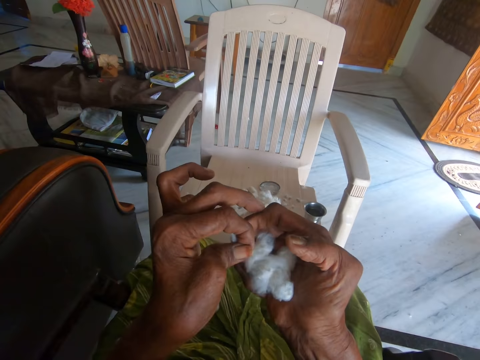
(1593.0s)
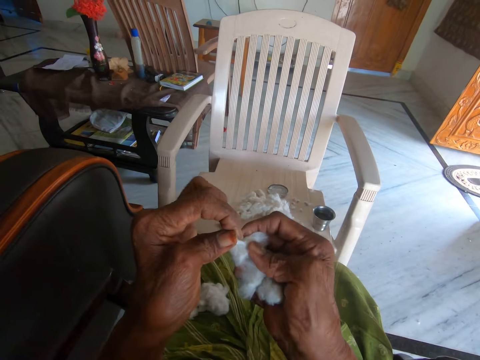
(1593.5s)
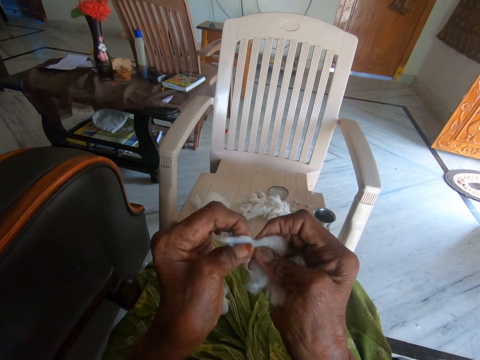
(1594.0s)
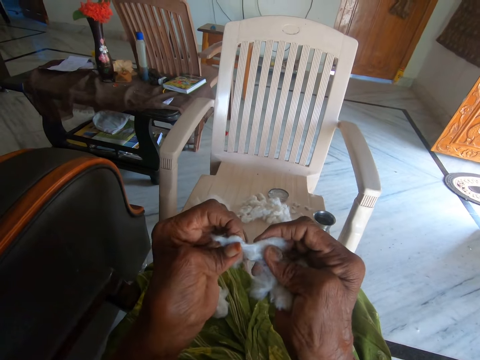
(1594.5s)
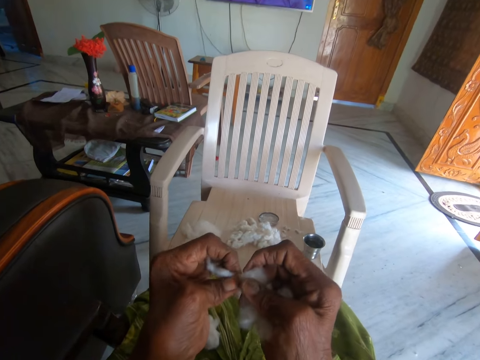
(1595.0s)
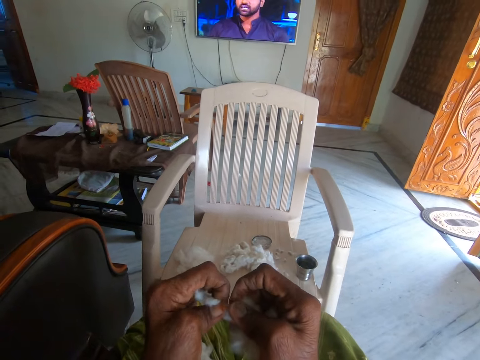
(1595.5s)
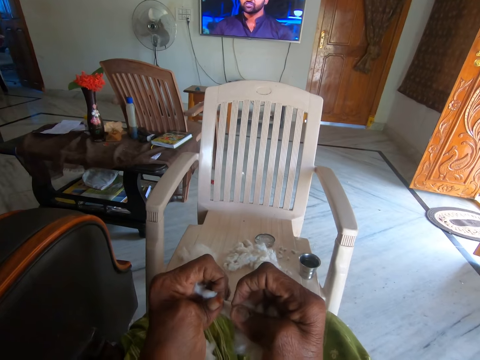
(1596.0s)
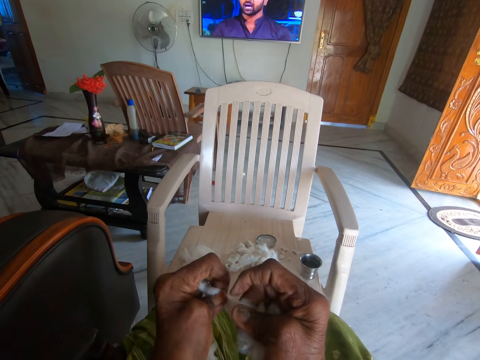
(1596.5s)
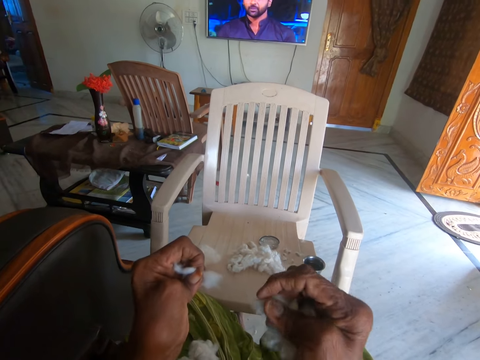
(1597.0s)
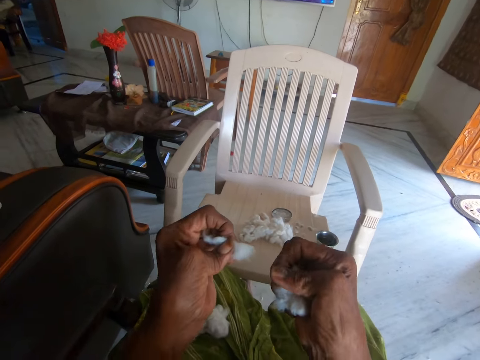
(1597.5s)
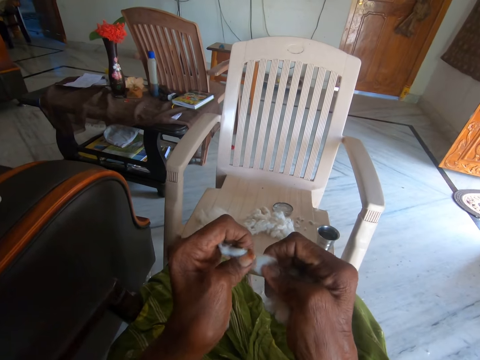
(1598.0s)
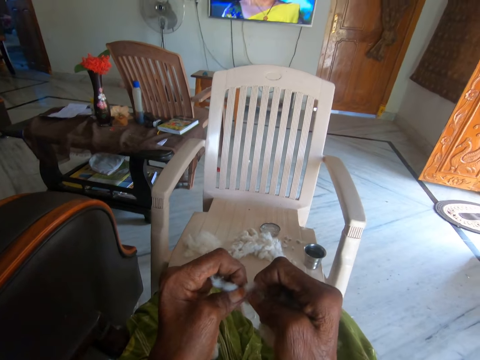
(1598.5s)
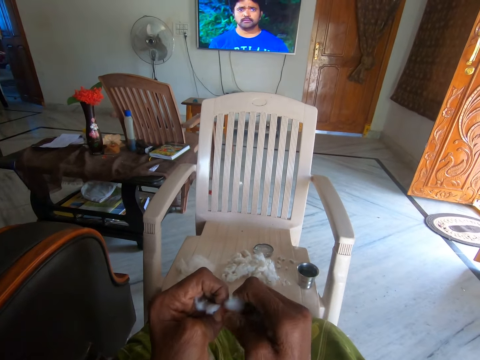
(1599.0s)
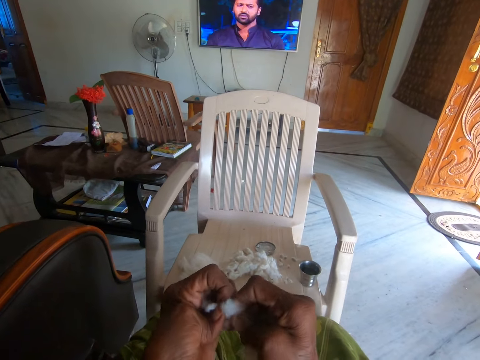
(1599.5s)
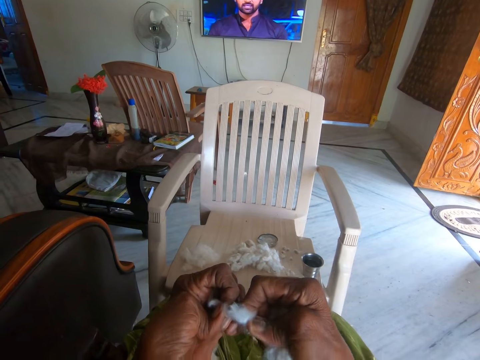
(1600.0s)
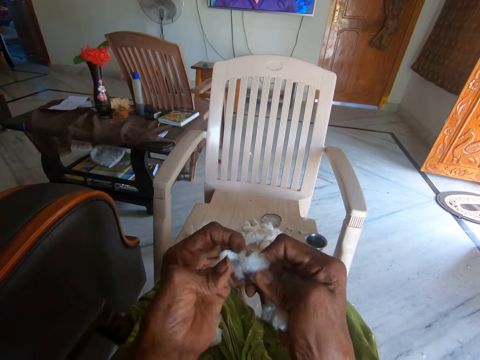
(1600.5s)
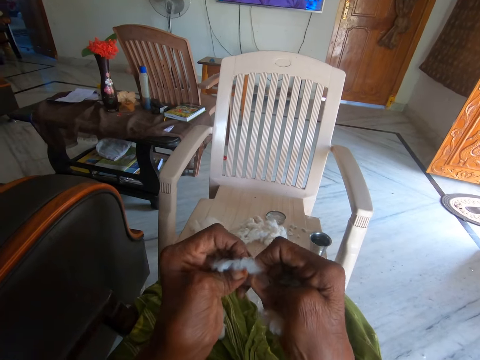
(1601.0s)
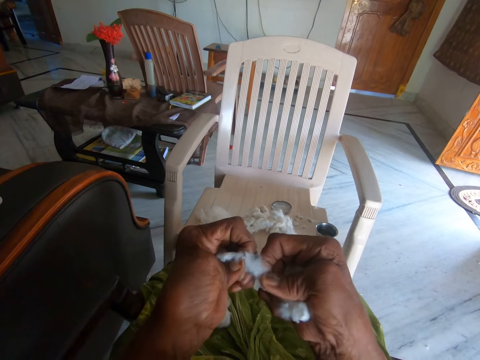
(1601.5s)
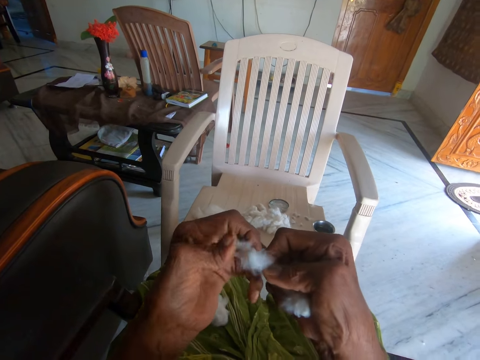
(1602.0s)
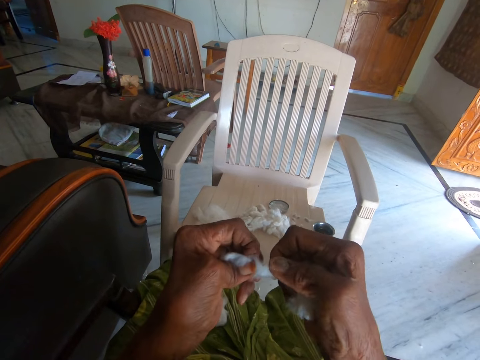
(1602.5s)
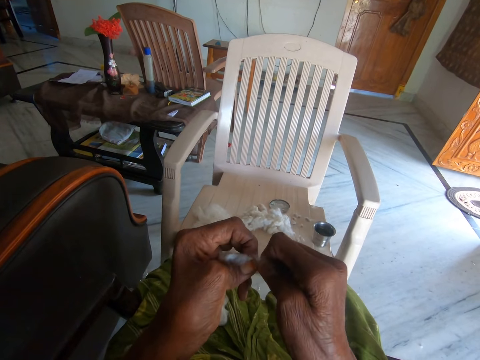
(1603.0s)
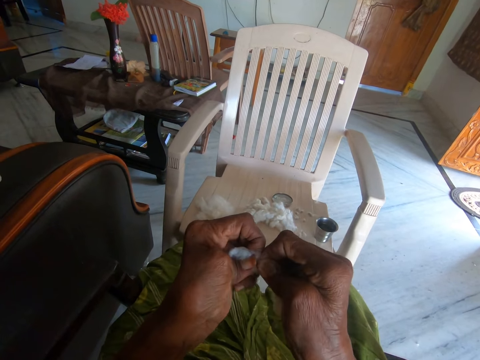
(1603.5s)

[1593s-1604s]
The camera wearer separates the cotton with her hands. She spreads a piece of cotton fiber. She separates the cotton with her hands again.

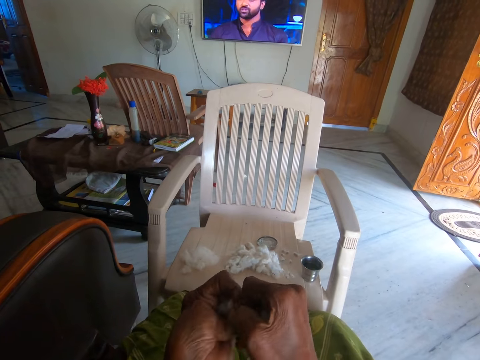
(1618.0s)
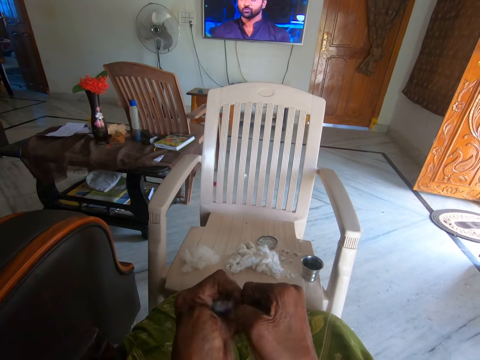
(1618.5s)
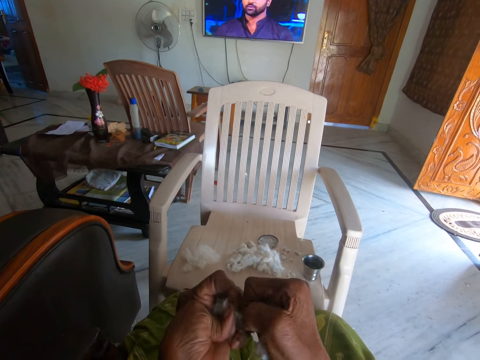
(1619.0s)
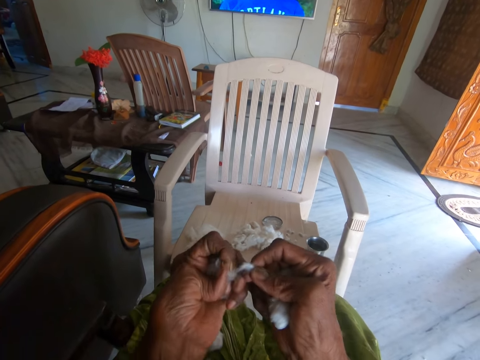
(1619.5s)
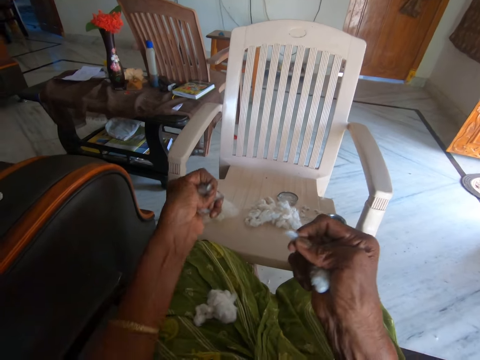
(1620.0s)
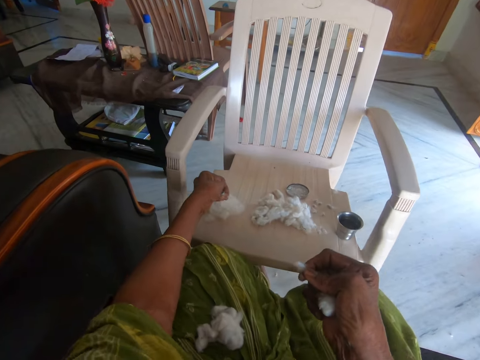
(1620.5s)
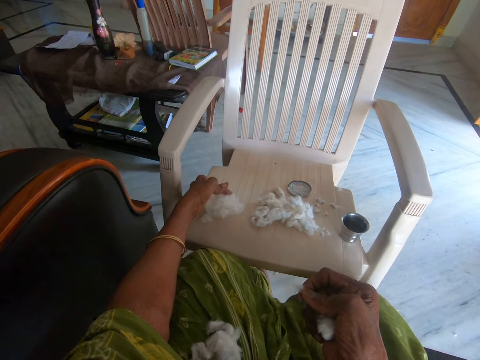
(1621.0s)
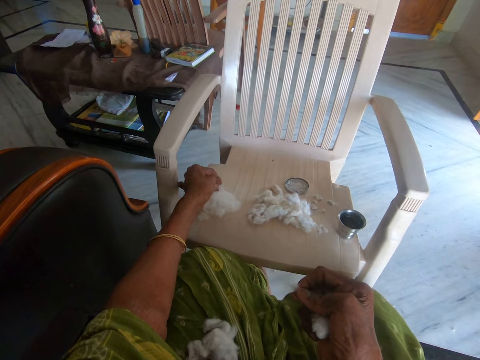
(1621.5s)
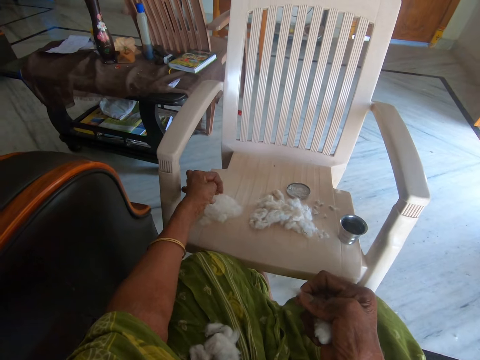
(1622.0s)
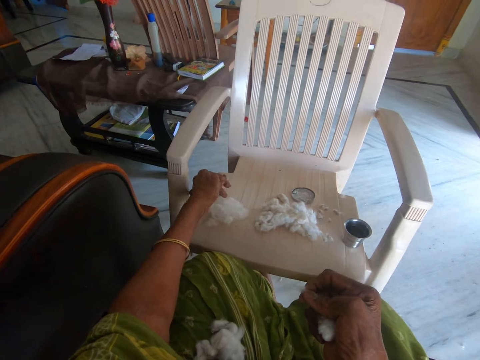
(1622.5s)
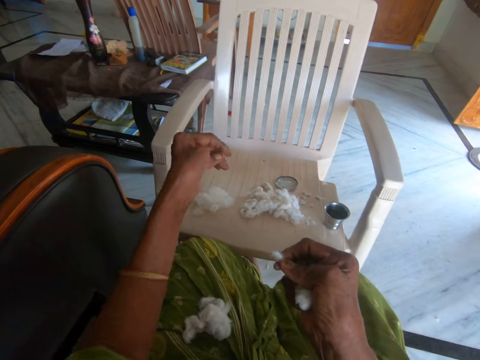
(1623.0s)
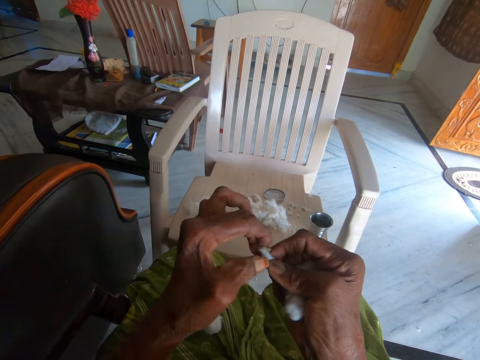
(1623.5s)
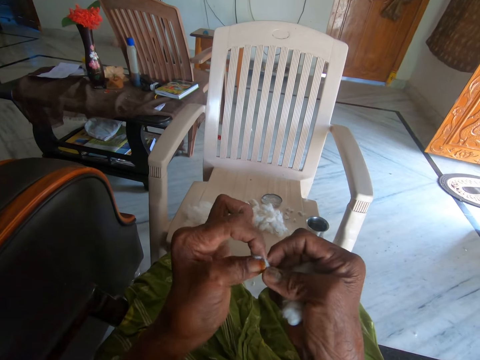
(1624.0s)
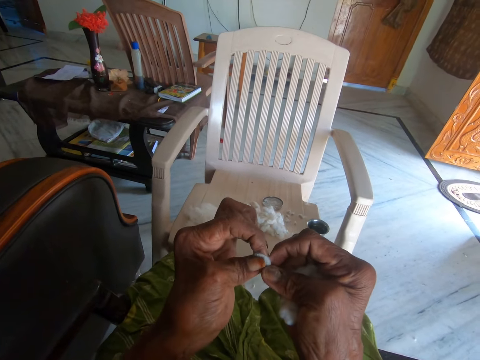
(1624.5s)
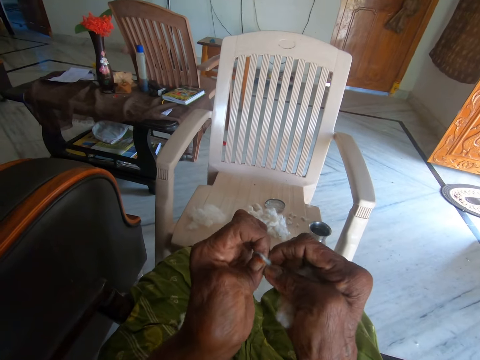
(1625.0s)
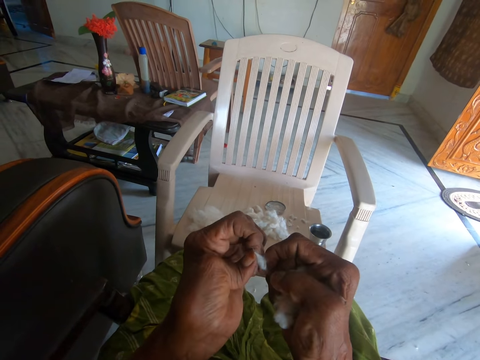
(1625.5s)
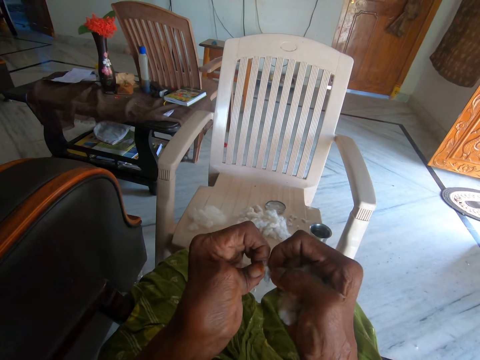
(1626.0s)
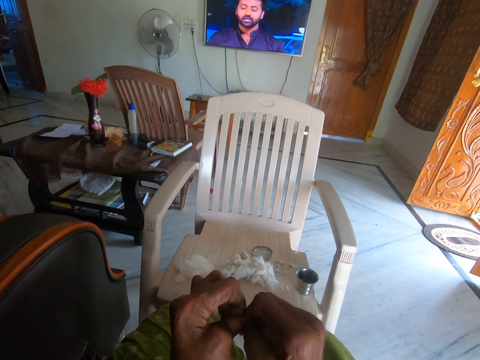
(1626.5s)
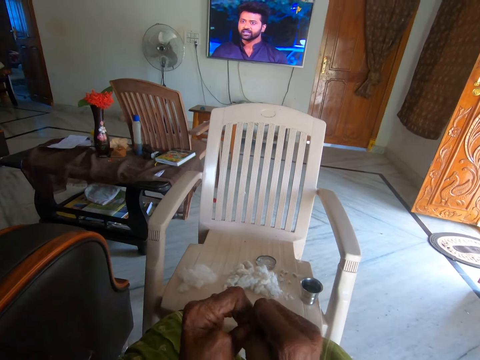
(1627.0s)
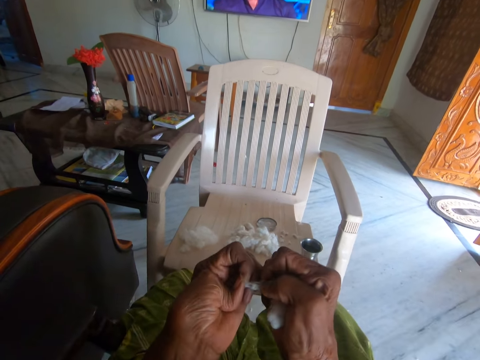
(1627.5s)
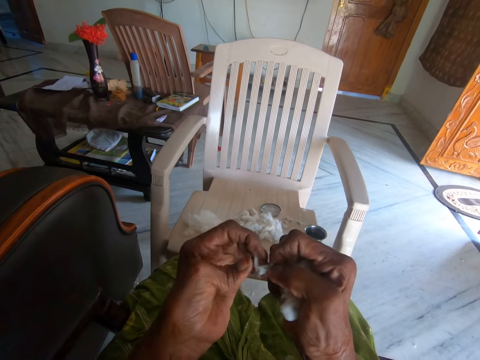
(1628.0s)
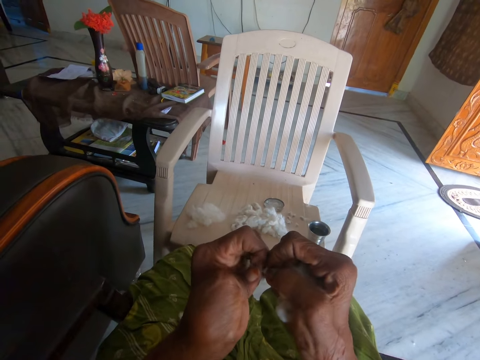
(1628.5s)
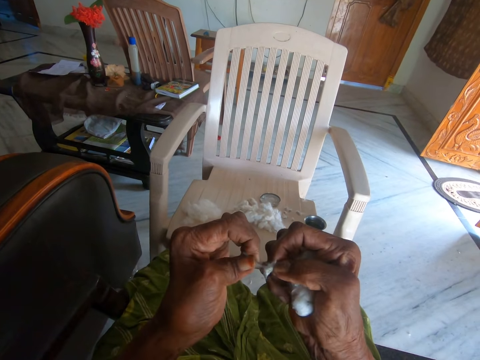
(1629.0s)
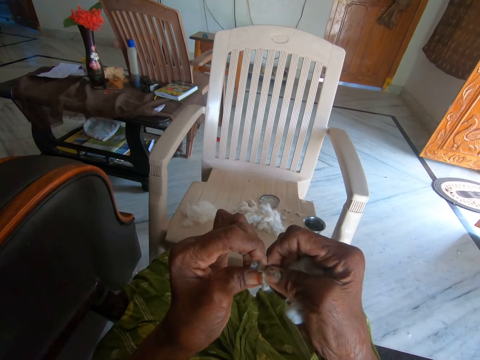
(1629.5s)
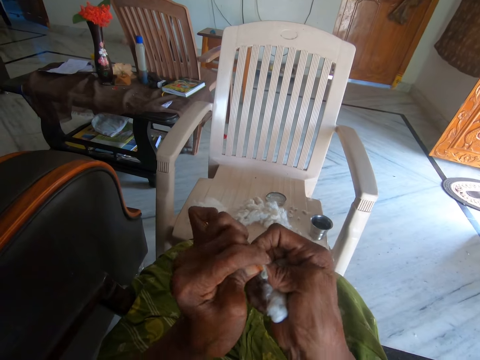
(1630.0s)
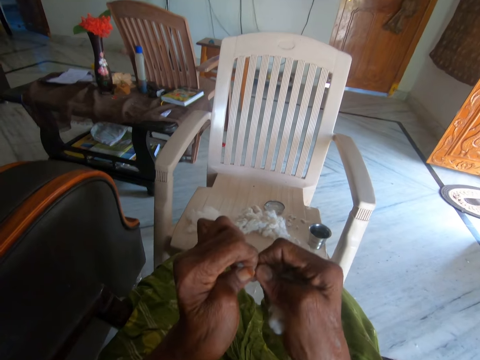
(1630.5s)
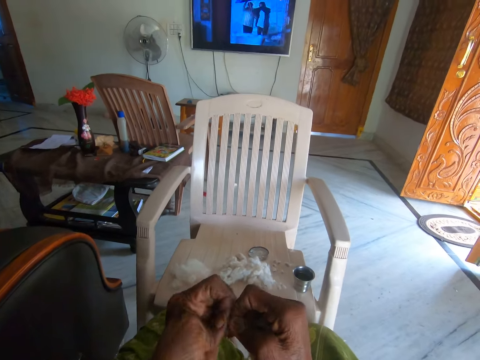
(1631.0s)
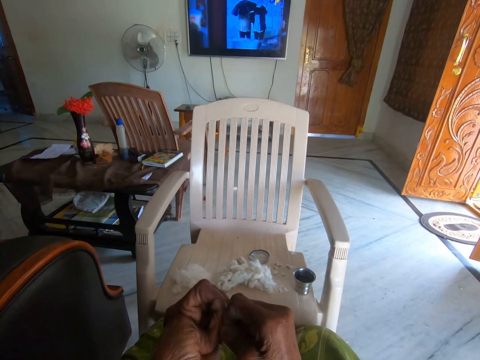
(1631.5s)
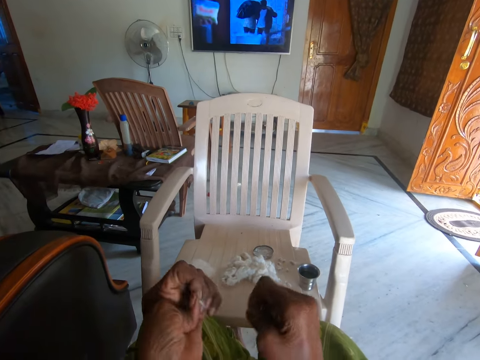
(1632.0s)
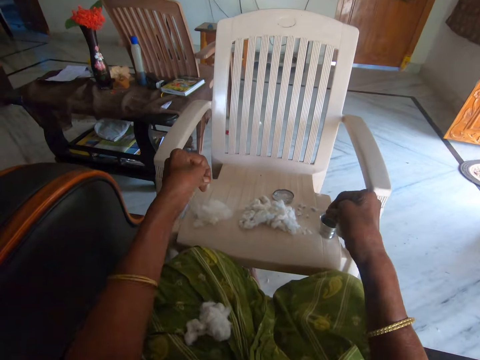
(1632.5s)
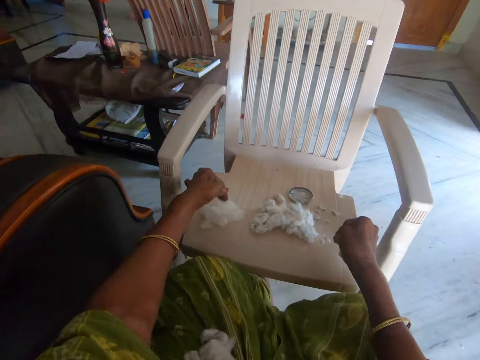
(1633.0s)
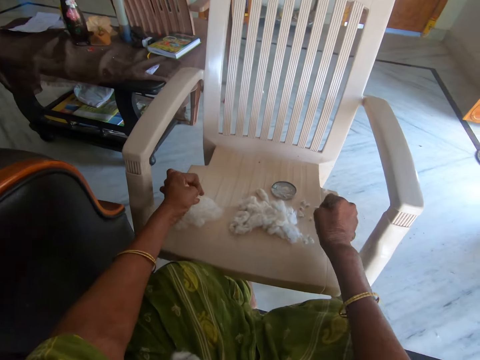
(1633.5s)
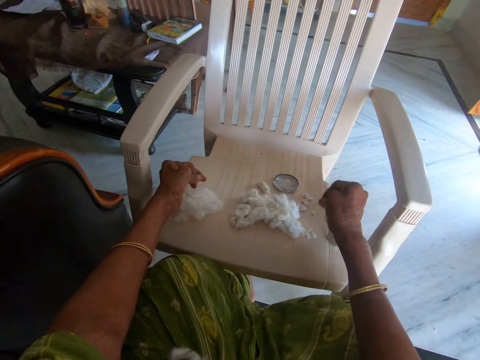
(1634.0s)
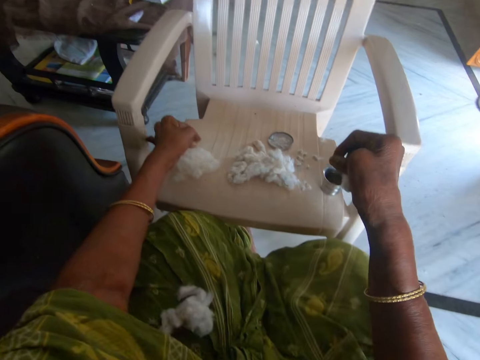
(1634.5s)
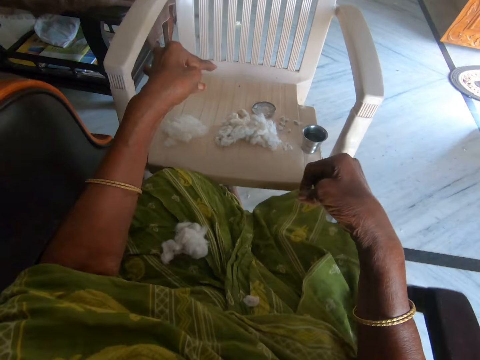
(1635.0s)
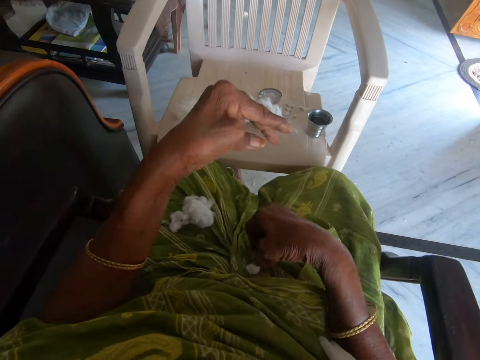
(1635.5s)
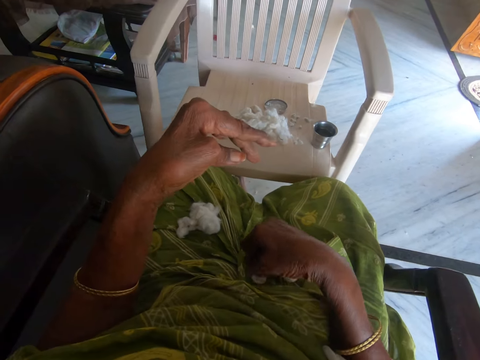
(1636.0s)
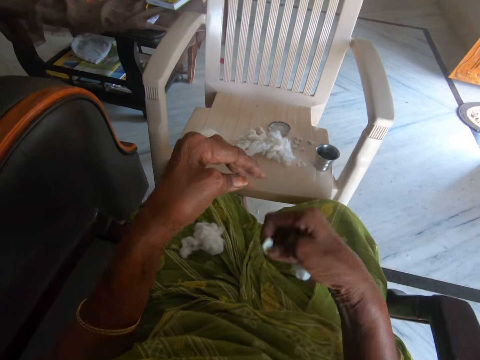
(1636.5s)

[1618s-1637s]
The camera wearer holds a piece of cotton wool. She drops the separated cotton on a chair with her left hand. She rubs her fingers. She separates the cotton with her hands. She drops the separated cotton on the chair with her left hand. She drops a part of the cotton on the chair with her right hand. She rubs her fingers. She picks another cotton from her lap with her right hand.
